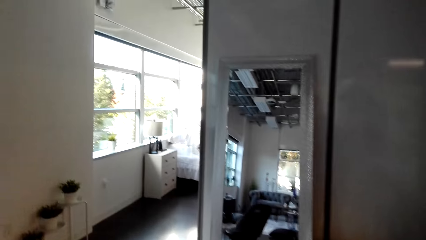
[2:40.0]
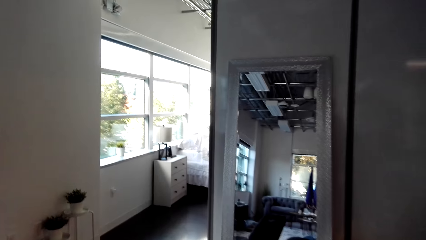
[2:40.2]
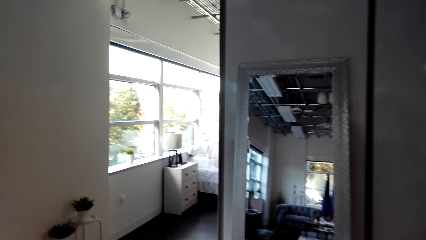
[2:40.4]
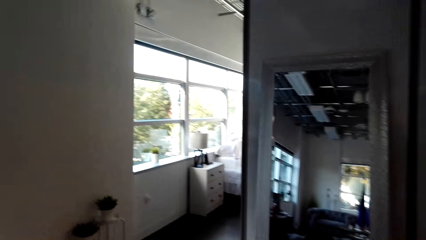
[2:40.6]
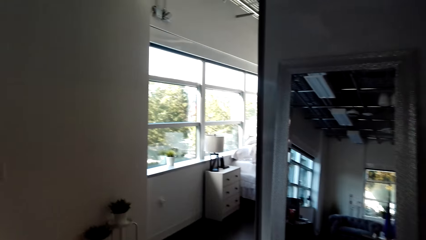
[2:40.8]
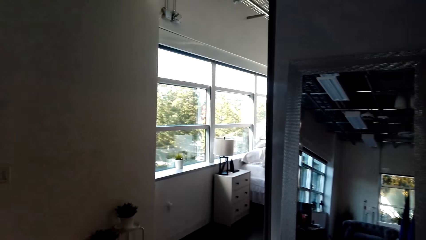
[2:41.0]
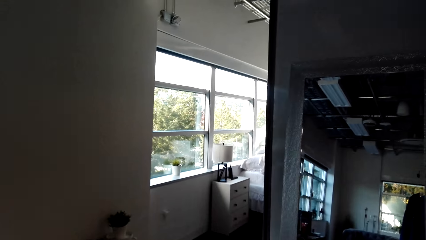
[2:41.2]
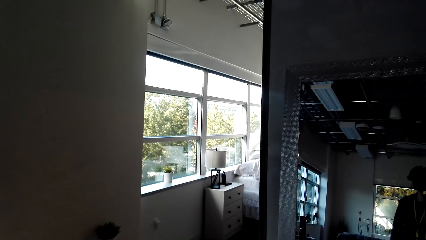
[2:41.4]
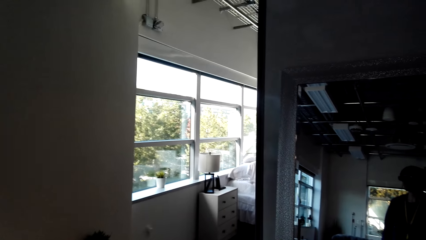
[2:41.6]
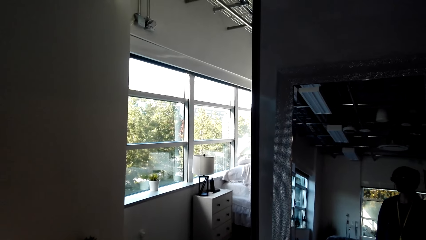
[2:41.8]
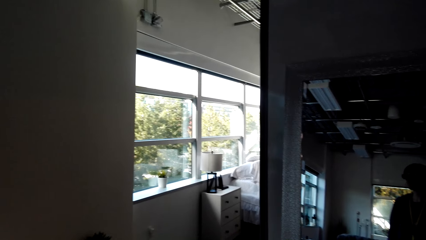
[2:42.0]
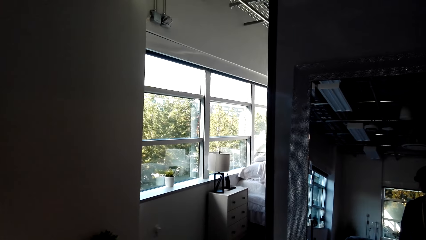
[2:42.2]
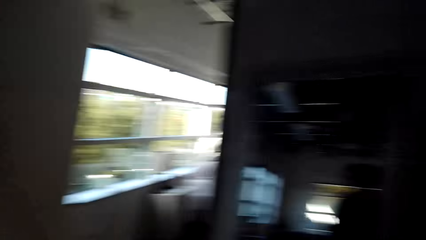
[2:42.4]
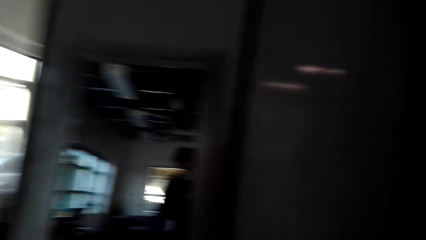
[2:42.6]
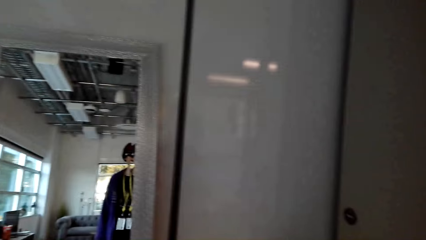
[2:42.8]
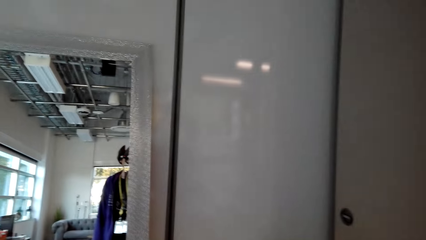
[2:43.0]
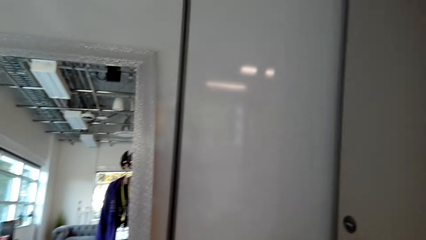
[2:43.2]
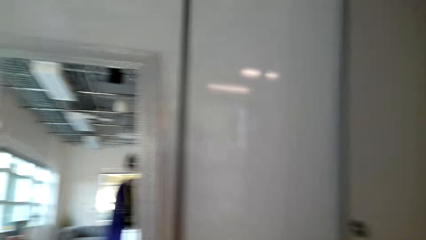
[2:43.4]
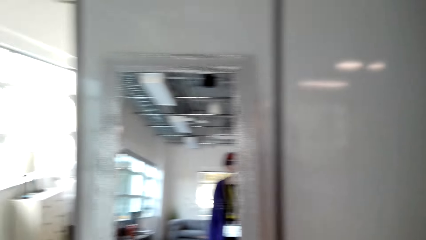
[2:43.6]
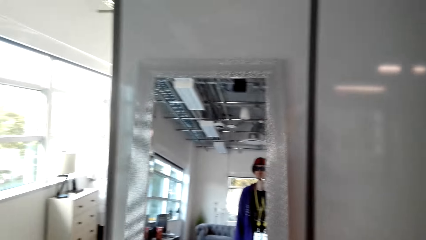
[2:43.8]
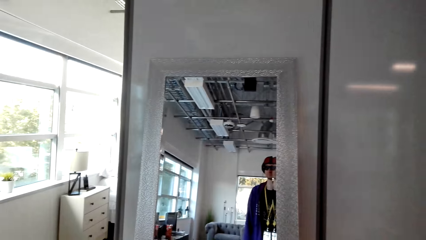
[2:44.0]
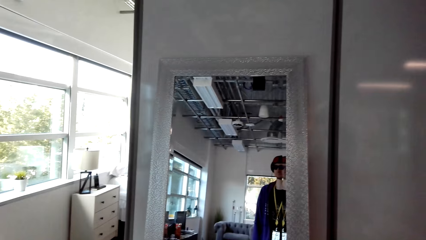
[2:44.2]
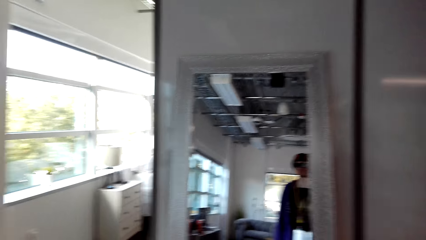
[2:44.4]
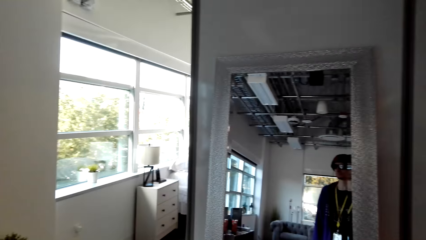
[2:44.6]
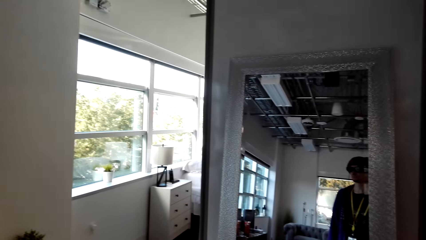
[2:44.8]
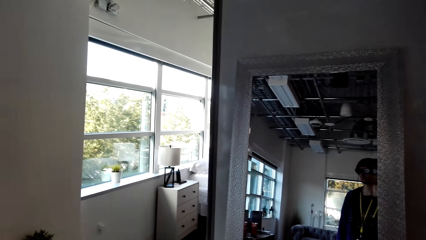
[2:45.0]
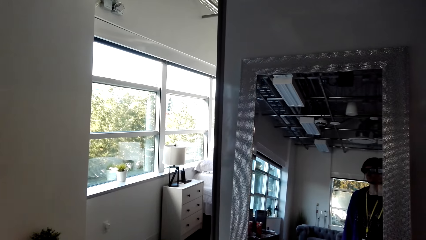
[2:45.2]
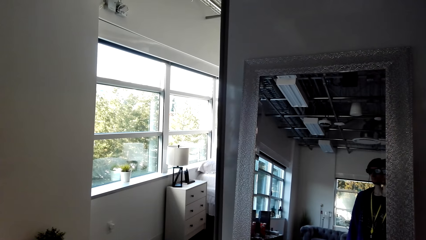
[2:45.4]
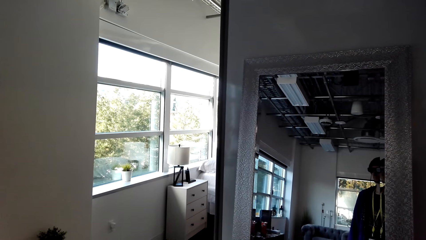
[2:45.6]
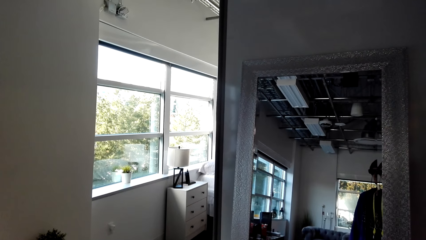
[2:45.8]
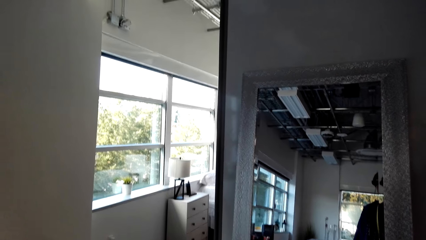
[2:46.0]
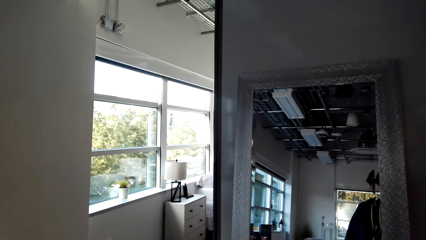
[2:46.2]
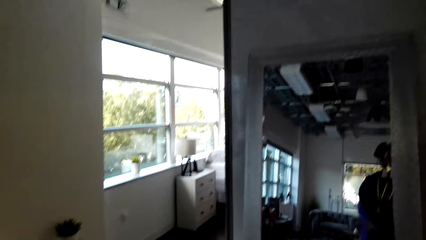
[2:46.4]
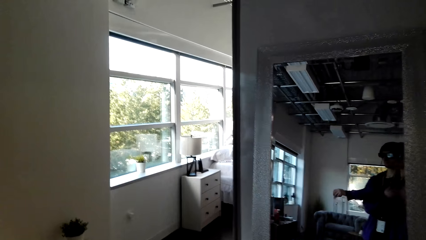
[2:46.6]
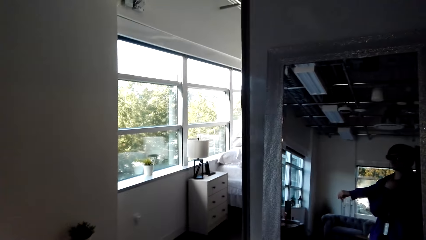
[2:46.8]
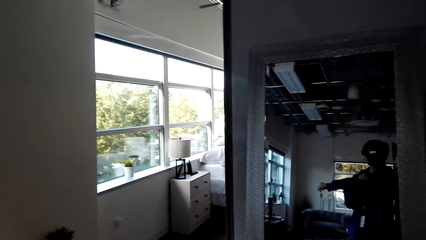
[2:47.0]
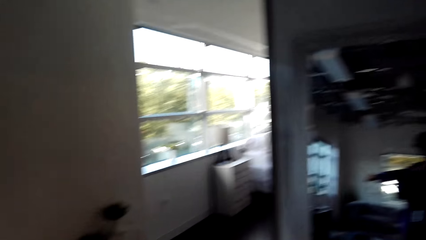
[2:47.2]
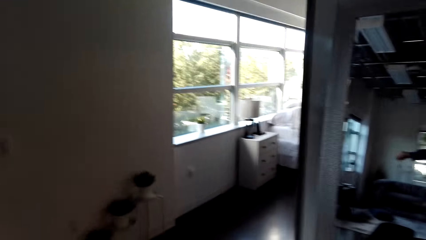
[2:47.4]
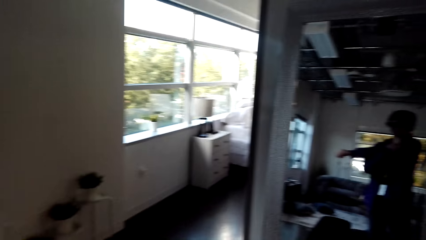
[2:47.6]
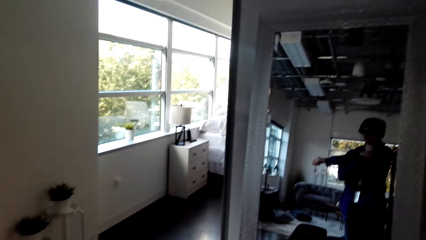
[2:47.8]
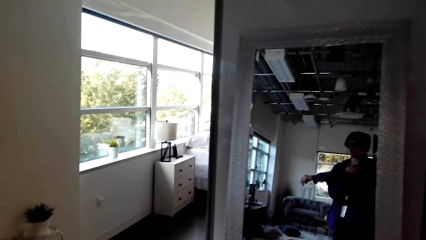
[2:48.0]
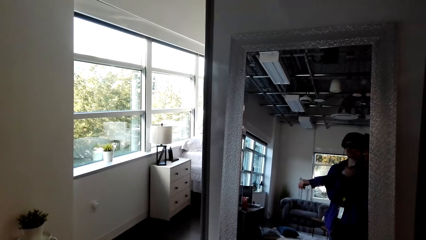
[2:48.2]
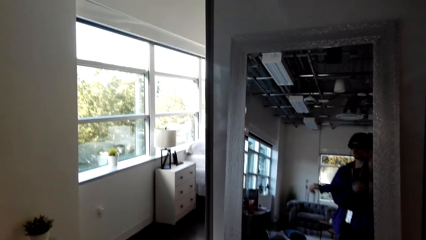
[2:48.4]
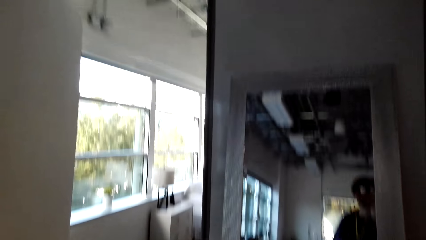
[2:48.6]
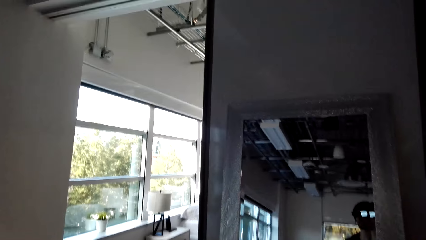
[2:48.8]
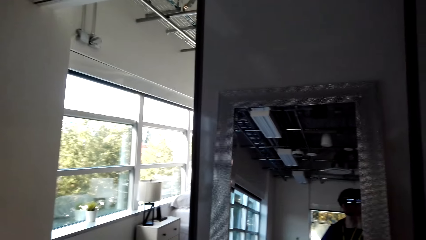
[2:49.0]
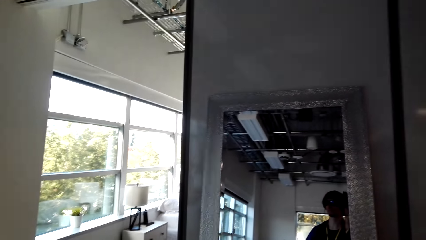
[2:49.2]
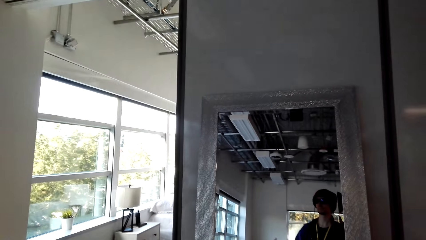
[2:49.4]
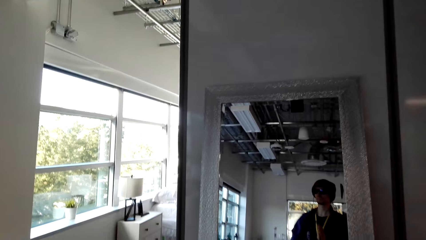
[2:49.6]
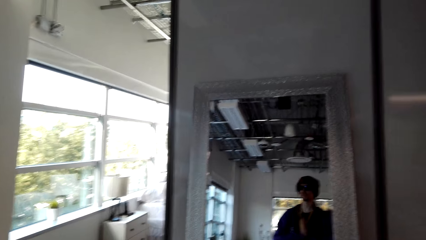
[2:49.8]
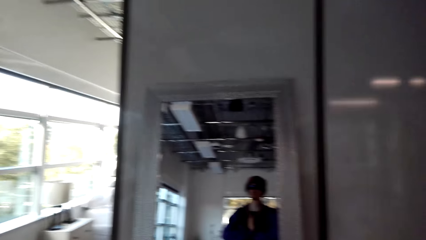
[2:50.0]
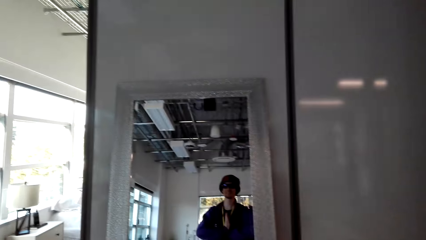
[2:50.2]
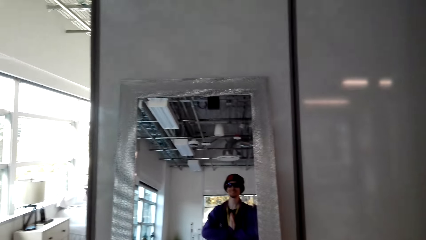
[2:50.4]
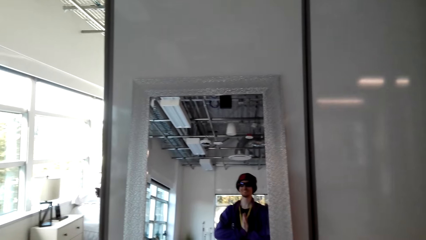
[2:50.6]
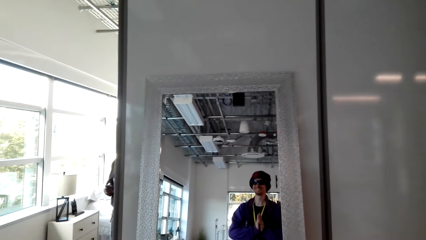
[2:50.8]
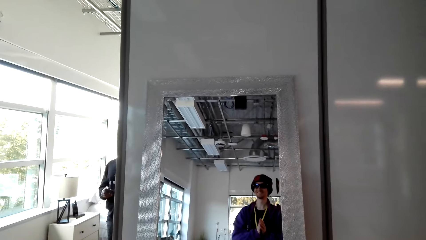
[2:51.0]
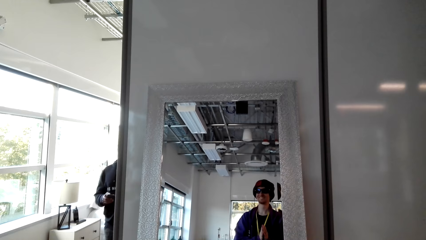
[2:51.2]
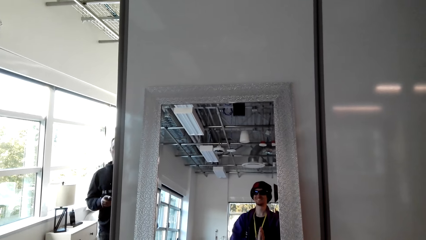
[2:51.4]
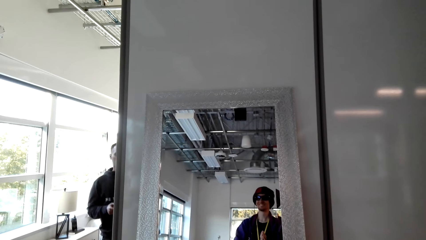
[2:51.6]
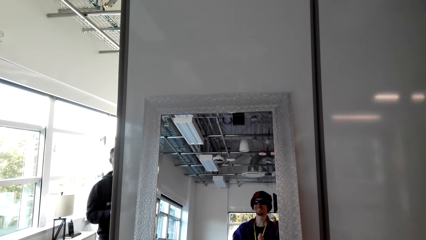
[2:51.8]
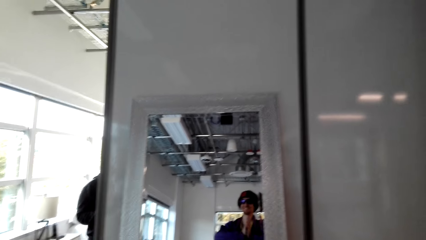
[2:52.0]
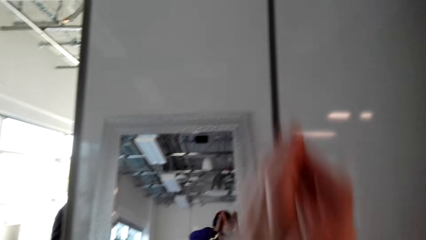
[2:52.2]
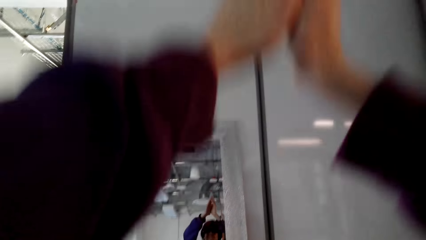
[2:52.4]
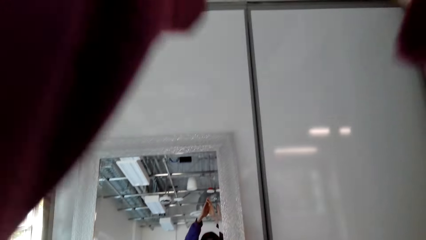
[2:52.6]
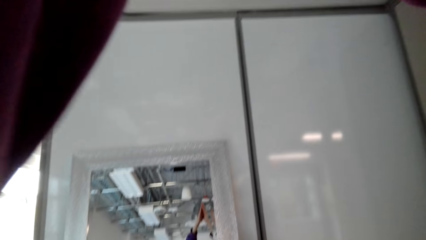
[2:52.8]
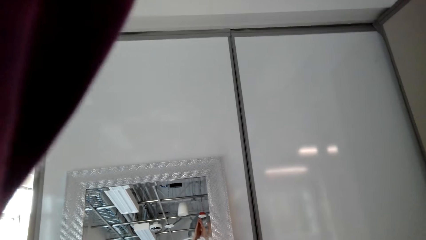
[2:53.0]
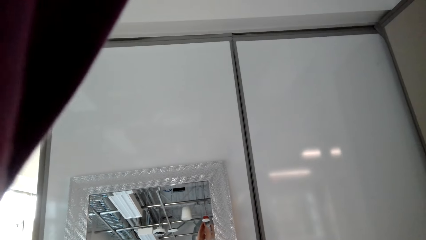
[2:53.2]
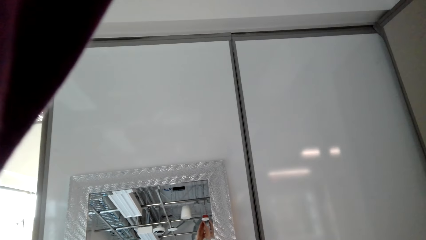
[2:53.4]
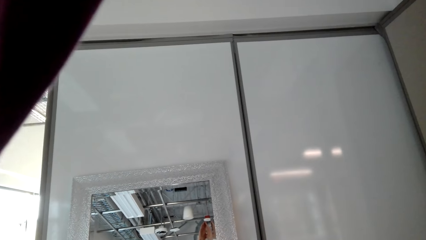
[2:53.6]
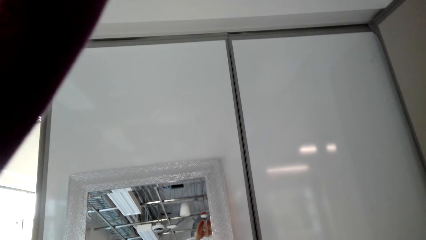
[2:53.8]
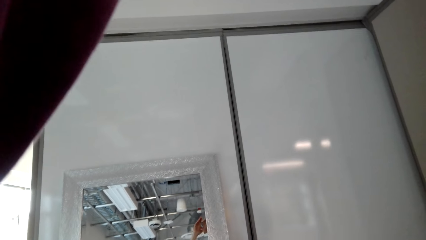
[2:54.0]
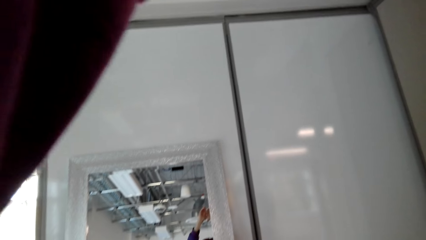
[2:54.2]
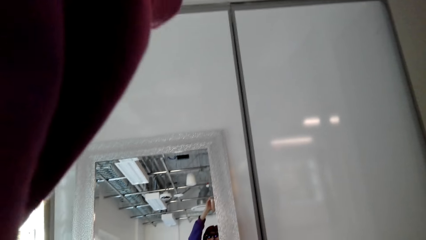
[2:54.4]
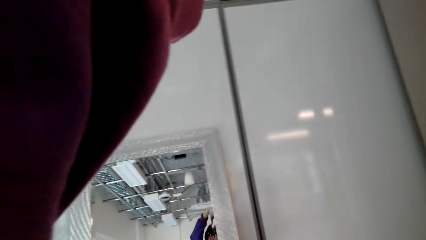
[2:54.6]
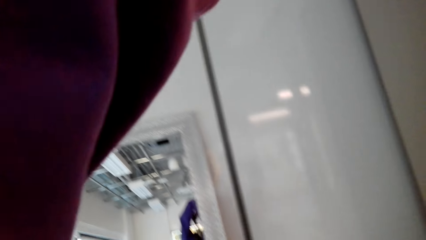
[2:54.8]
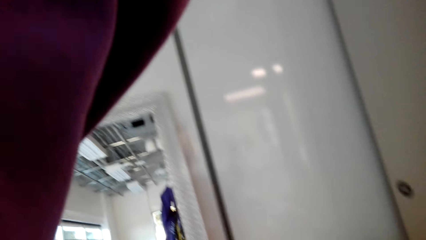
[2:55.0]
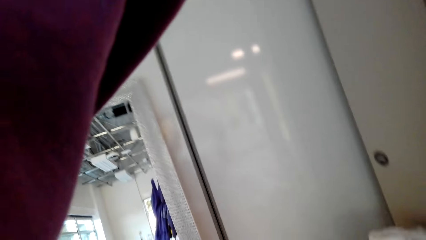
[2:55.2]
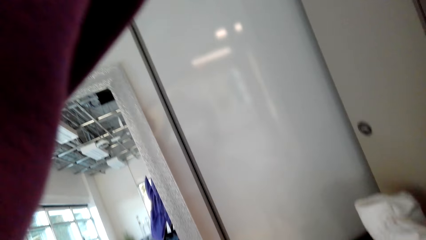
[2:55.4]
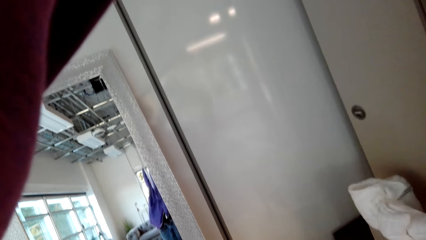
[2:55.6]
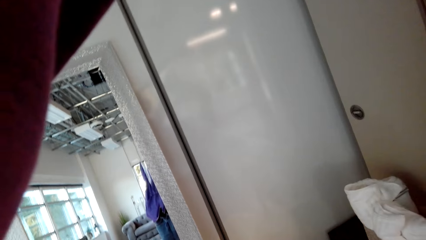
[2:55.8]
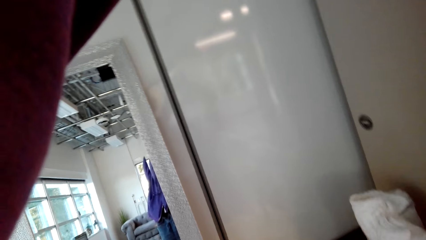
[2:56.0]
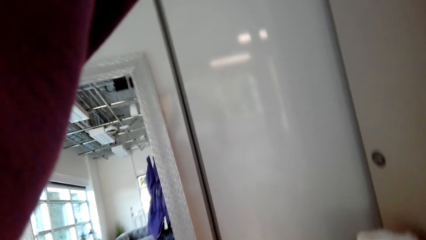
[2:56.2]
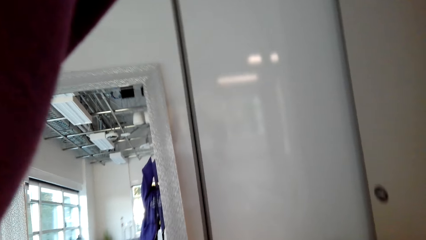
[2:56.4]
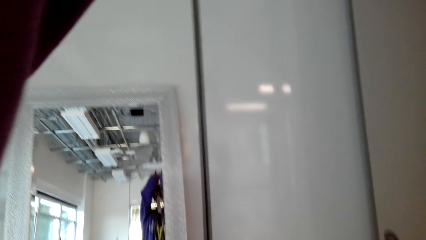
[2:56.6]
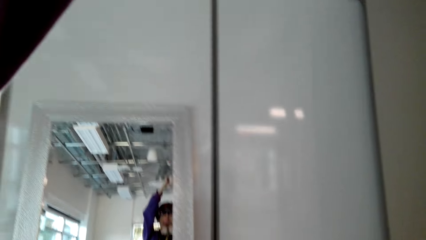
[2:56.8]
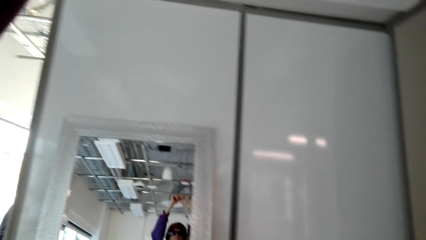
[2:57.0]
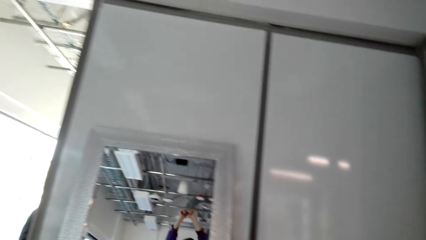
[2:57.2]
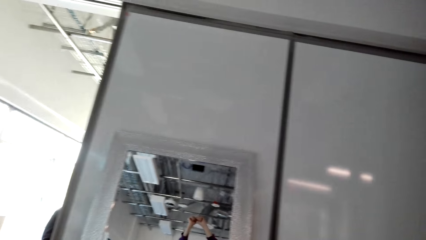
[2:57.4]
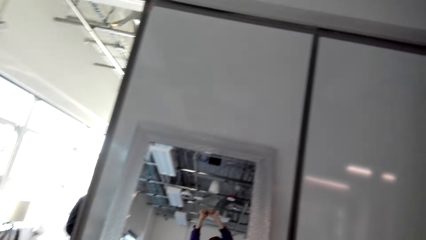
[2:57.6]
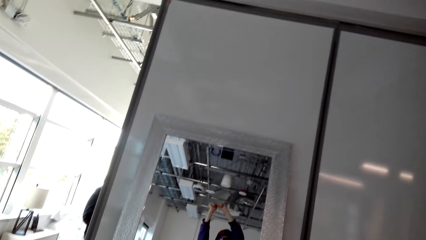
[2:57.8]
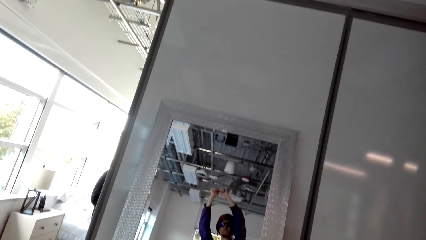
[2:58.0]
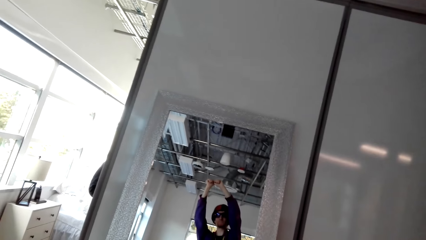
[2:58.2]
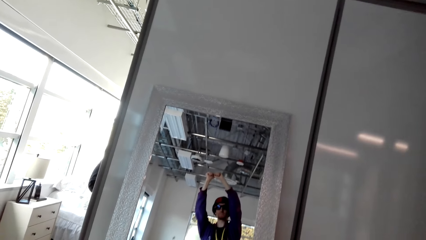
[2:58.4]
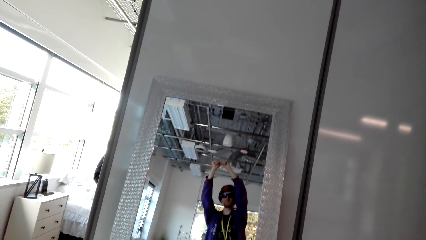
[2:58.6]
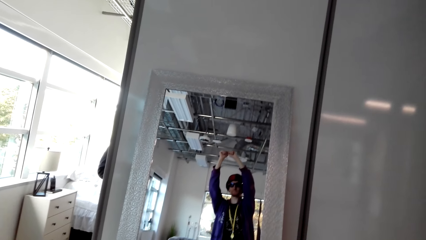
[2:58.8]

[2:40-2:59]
The camera wearer walks in the house. They look at the mirror. They stretch. They look through the window. They respond to the man. The man converses to the camera wearer. The camera wearer stretches the hand up.
